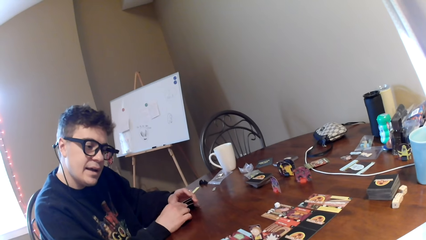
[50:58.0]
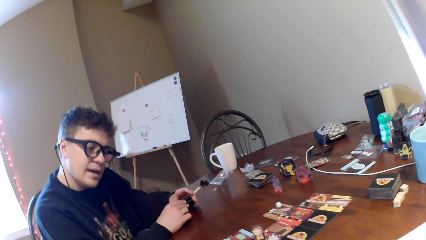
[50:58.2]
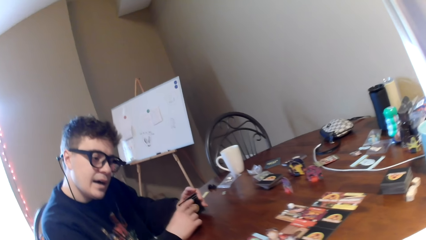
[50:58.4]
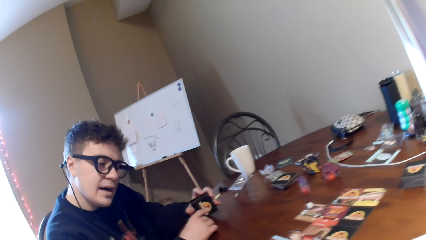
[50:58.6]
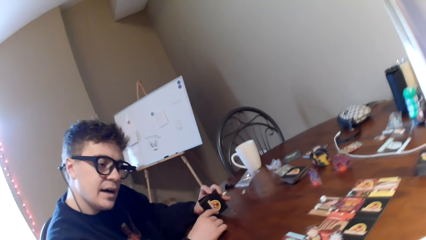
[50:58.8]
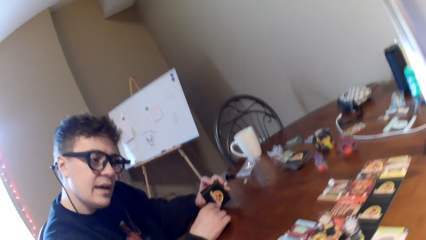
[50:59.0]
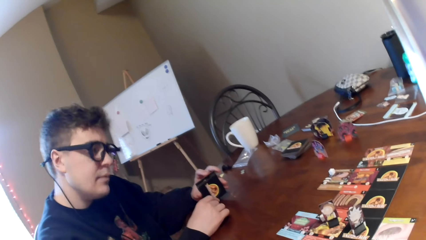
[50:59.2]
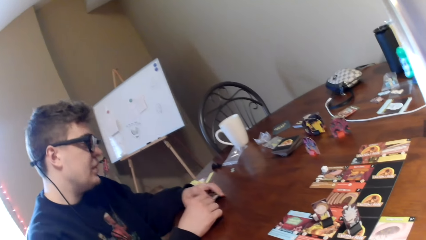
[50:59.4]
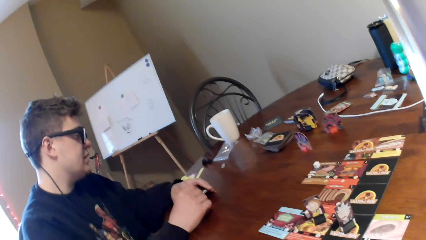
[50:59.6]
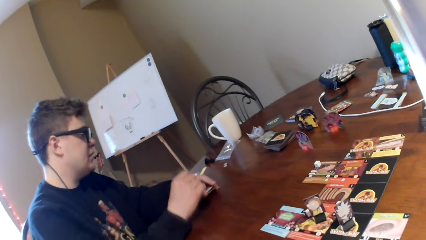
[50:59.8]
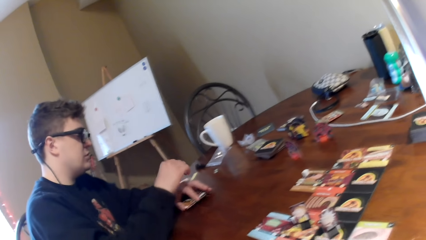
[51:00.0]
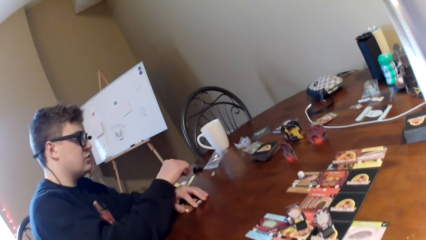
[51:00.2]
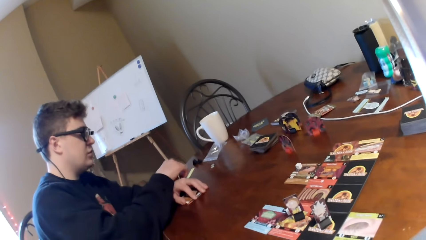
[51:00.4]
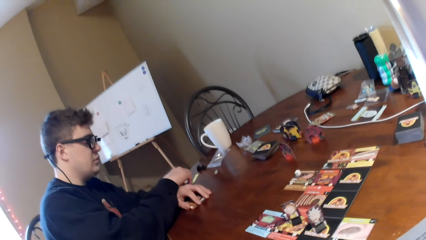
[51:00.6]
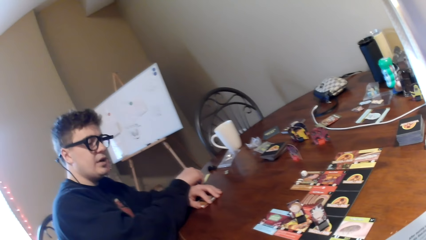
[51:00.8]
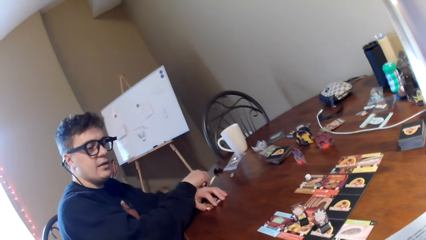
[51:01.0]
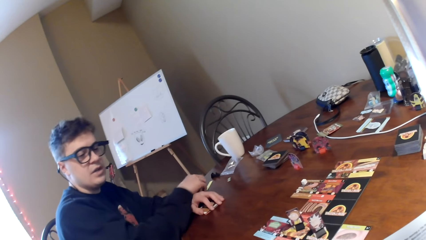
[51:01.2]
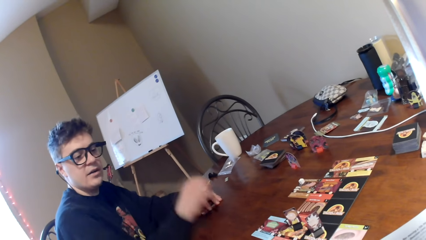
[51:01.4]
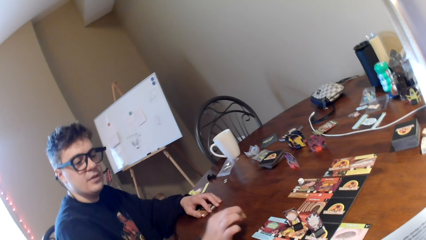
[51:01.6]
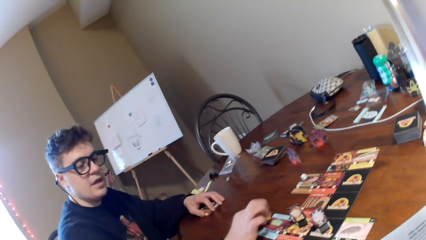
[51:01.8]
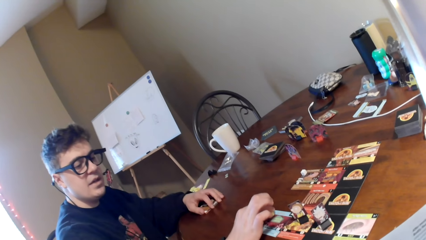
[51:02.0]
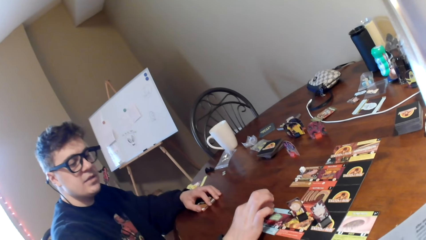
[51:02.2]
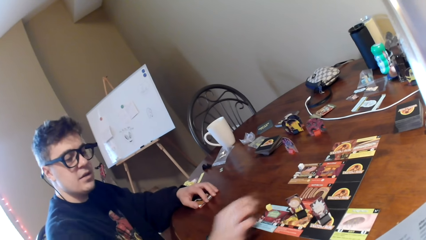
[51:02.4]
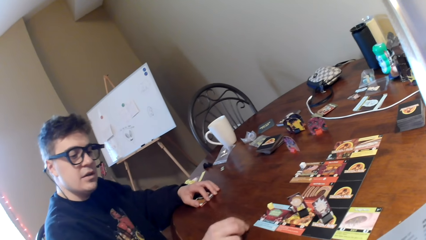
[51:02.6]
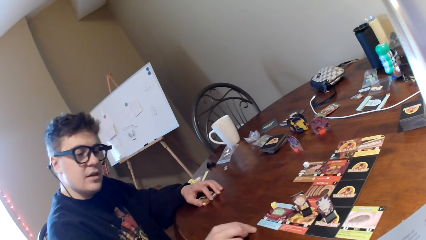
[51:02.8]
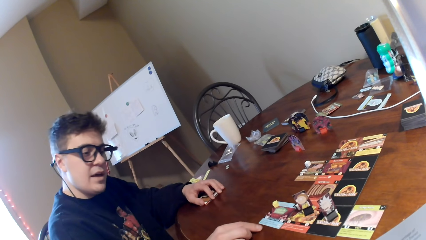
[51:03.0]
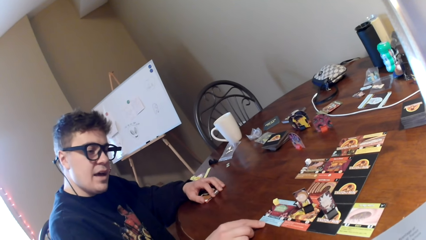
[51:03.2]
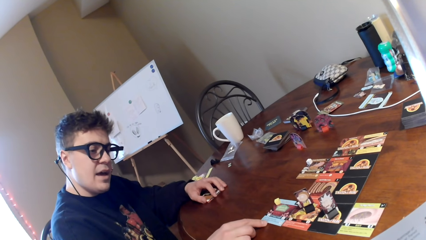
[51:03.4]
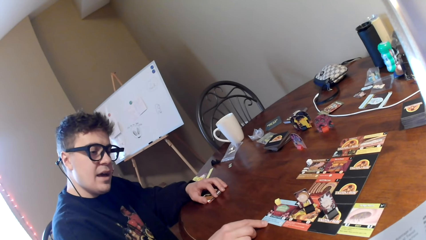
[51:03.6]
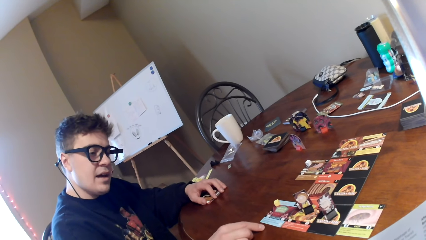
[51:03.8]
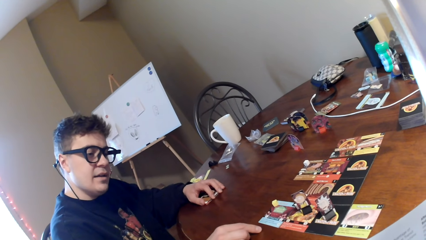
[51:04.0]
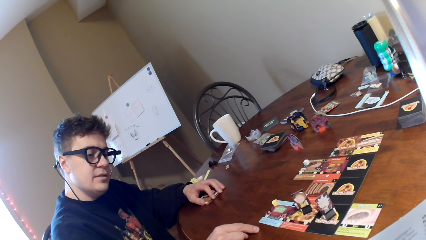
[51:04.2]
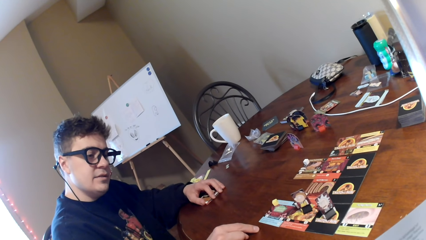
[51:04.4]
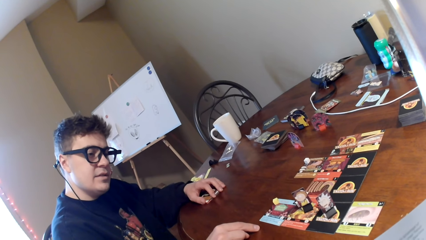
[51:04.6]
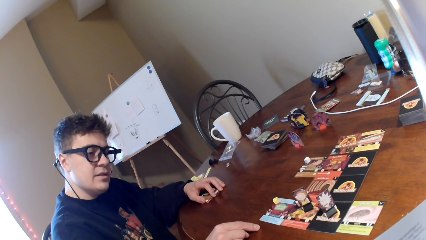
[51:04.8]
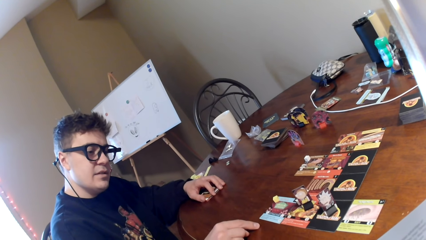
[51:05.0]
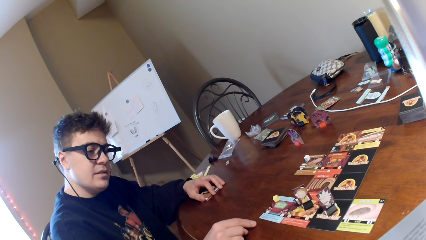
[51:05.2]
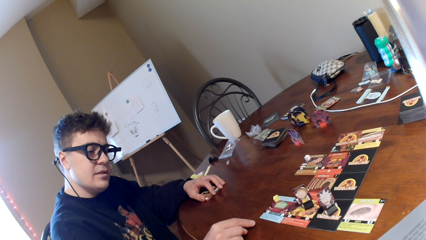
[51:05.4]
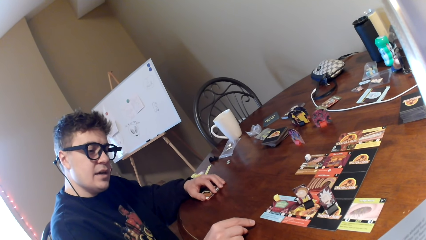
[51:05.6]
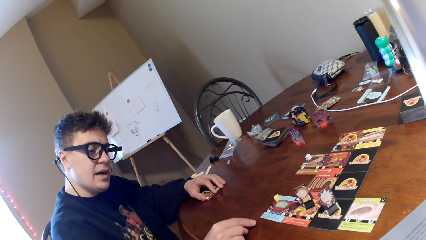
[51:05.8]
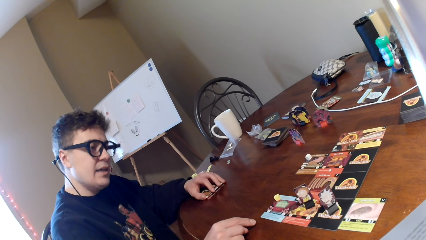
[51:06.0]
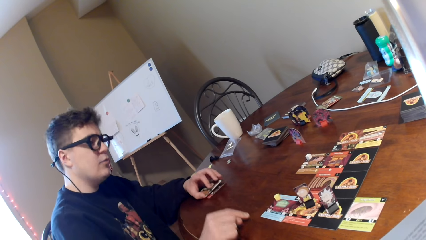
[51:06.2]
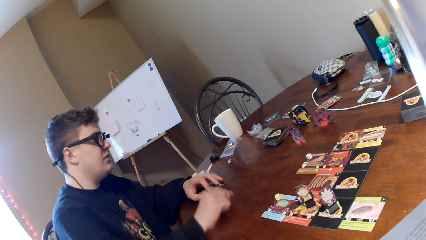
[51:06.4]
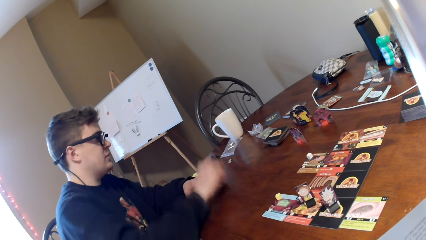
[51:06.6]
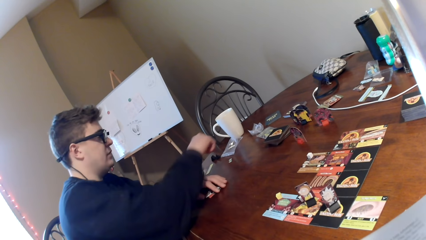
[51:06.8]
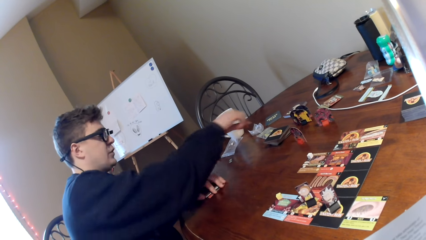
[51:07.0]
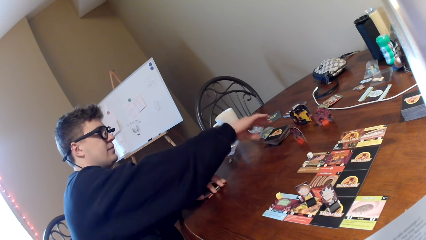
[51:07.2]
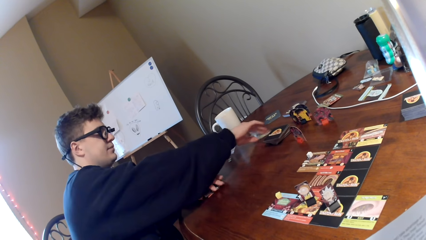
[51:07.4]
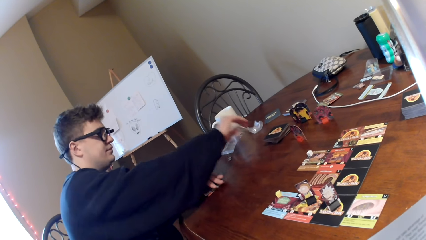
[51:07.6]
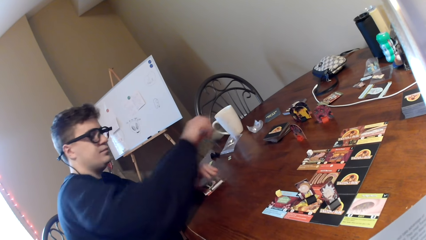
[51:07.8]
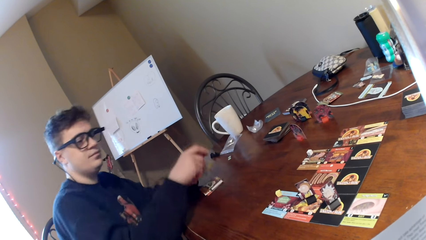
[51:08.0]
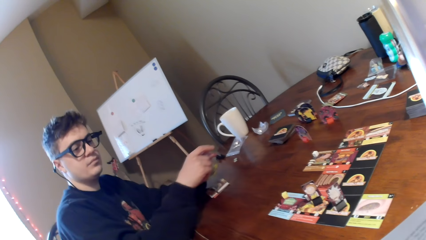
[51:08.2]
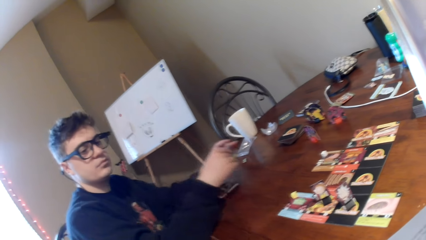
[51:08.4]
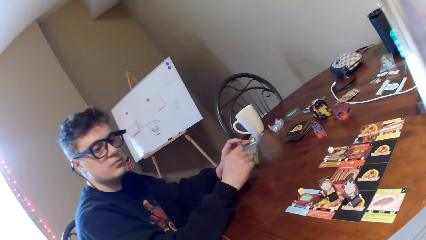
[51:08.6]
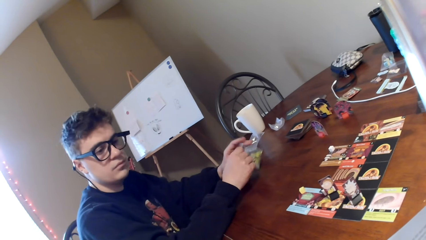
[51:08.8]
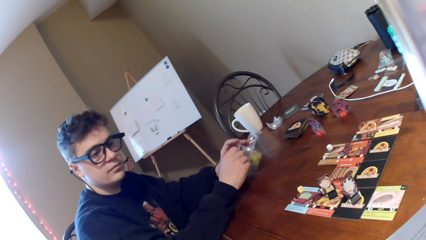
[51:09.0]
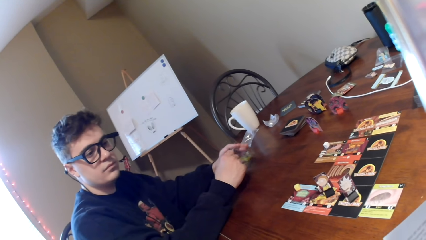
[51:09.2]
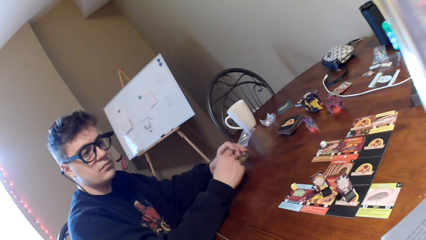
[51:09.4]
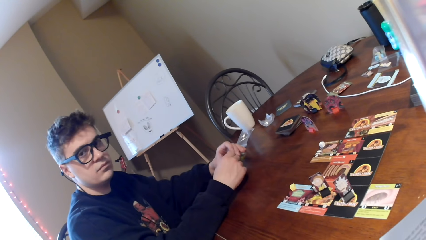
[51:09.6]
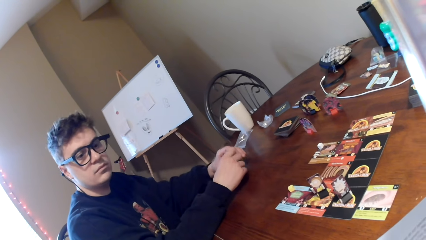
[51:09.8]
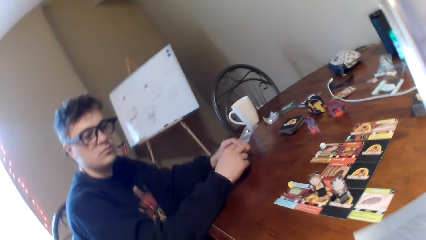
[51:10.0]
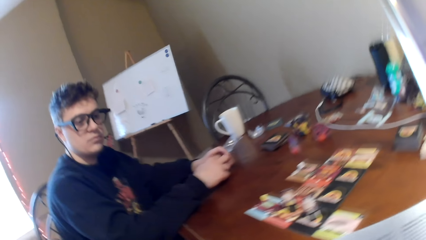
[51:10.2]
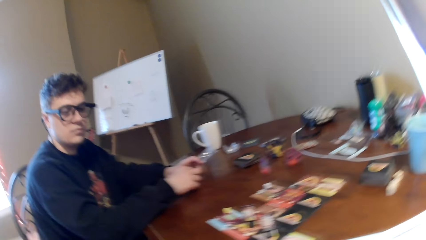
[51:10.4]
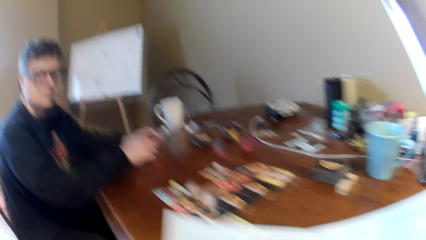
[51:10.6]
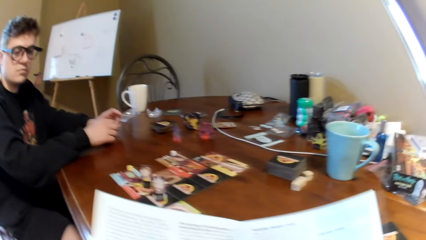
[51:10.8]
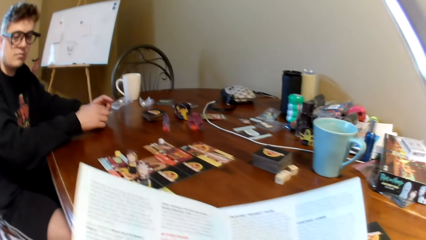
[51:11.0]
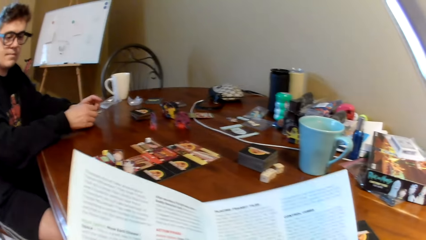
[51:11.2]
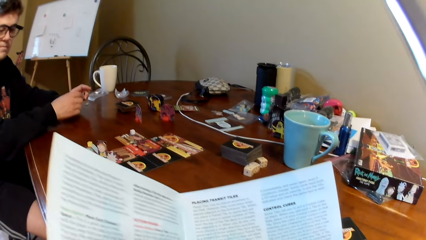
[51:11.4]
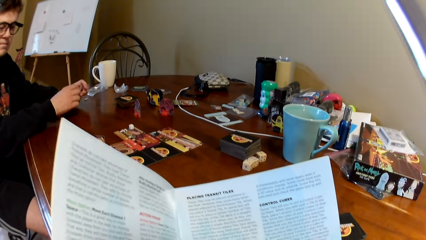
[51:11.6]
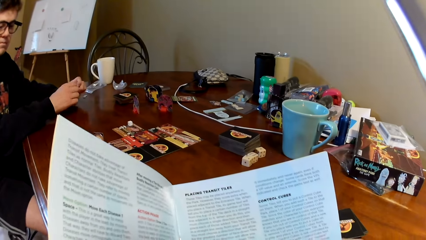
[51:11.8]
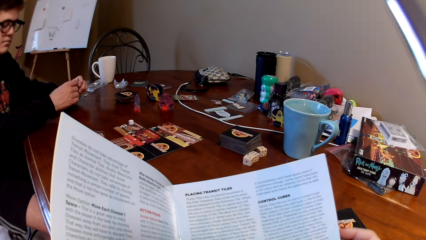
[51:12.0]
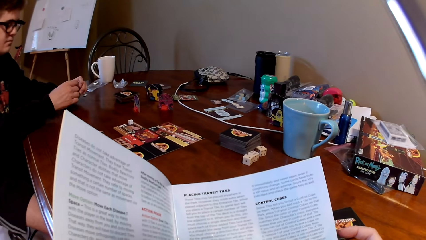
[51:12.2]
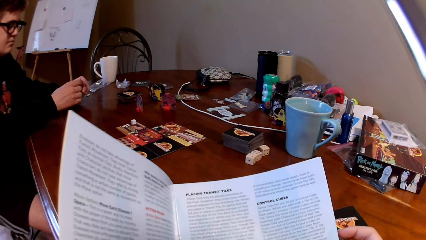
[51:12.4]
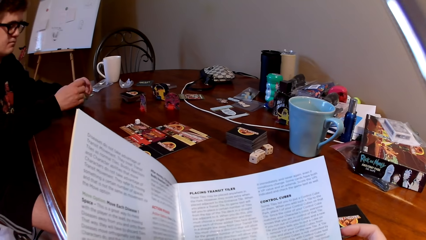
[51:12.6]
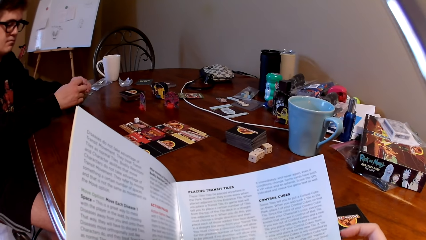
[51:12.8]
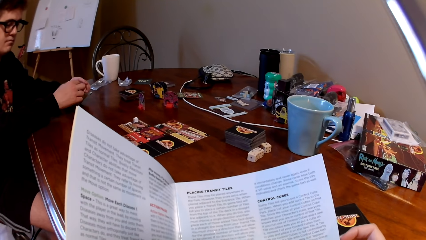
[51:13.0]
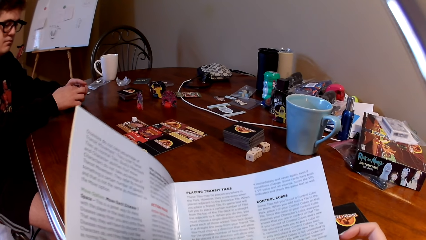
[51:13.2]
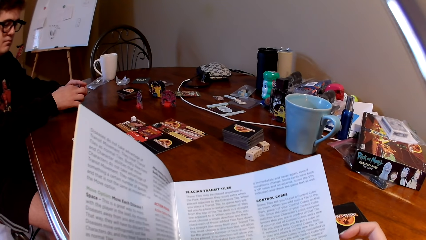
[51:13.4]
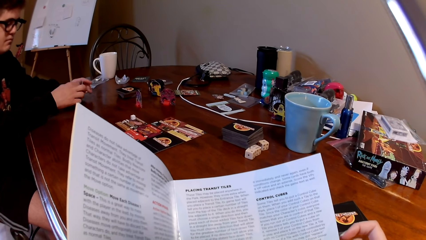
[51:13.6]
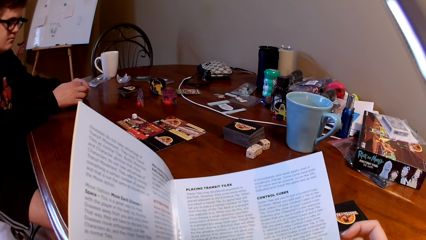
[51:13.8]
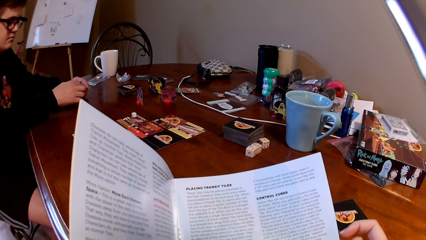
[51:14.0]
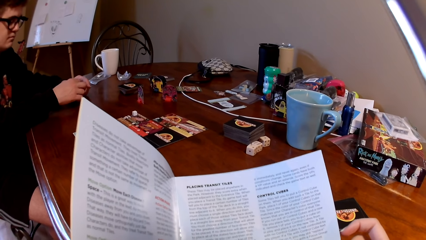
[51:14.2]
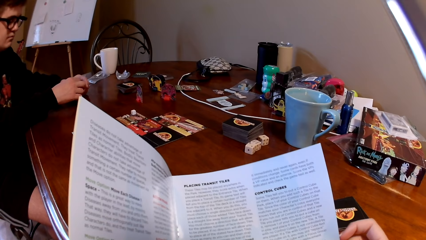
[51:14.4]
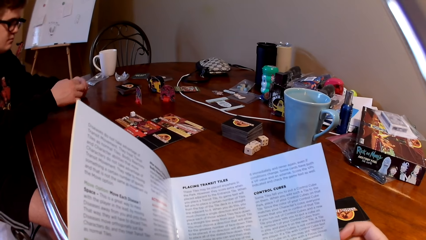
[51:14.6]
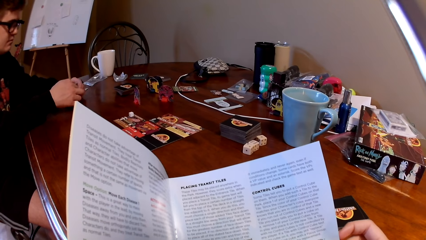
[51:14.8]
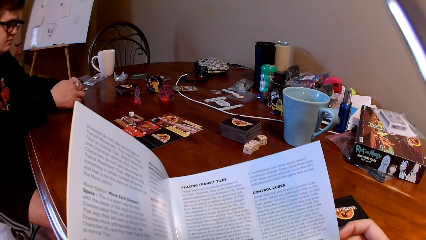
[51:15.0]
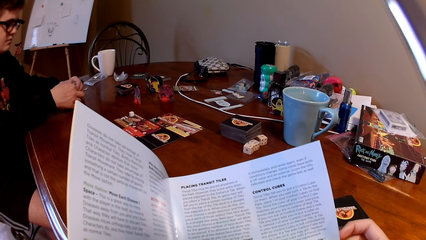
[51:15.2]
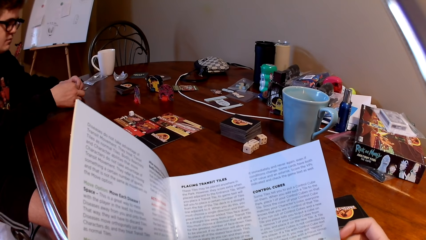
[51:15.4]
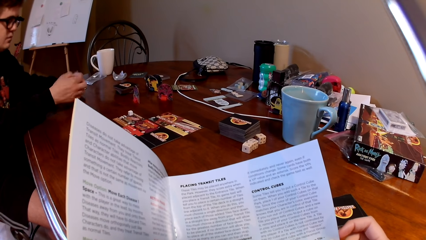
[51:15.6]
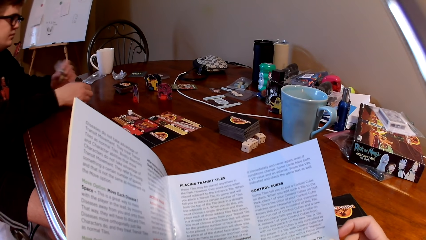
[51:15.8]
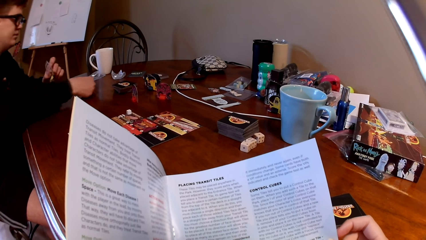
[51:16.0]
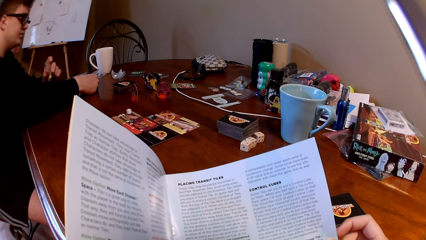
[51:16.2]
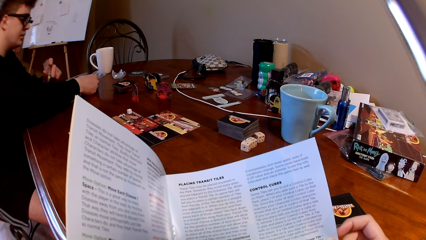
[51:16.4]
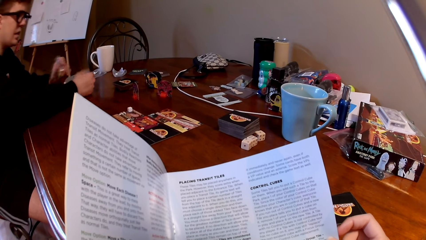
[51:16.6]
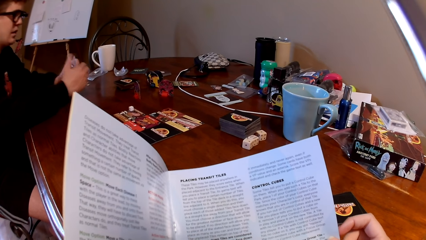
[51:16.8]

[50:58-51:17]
A person looks at the cards on the table. The camera wearer moves to the table. The person puts the dice on the cards. The person picks up a polythene paper. The camera wearer reads a booklet.
